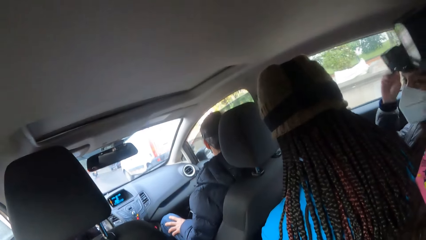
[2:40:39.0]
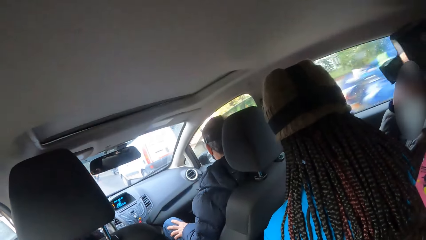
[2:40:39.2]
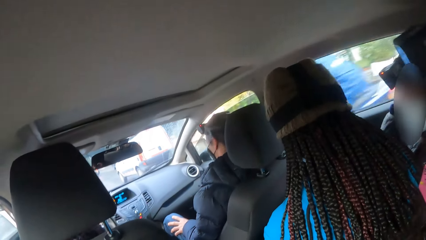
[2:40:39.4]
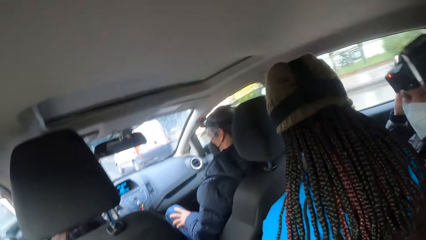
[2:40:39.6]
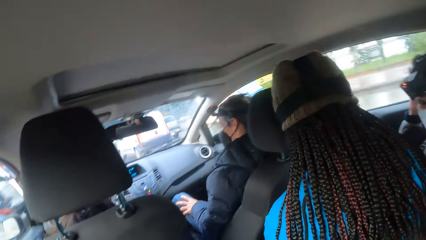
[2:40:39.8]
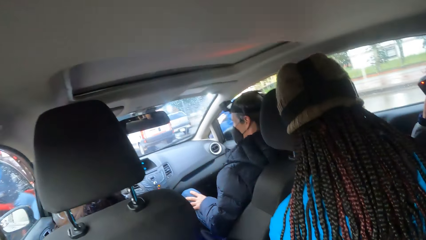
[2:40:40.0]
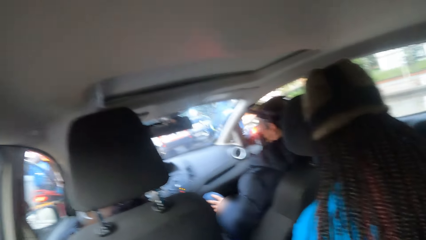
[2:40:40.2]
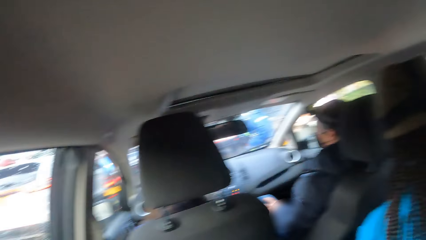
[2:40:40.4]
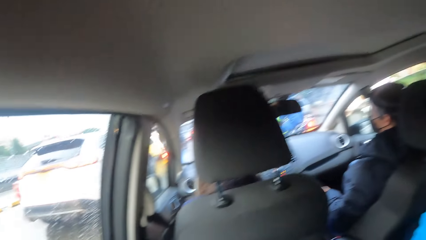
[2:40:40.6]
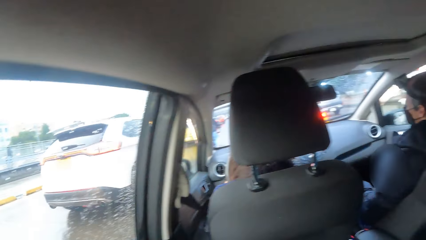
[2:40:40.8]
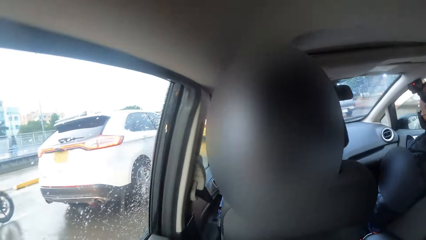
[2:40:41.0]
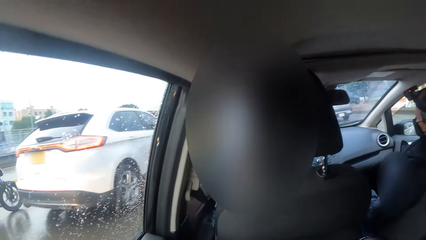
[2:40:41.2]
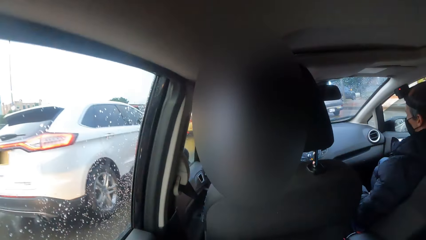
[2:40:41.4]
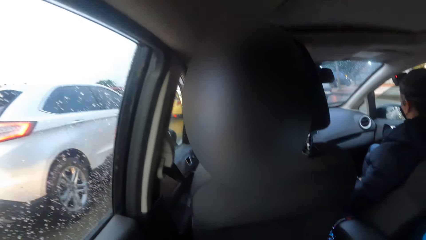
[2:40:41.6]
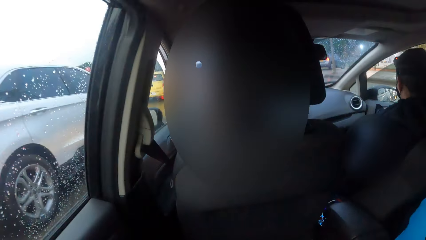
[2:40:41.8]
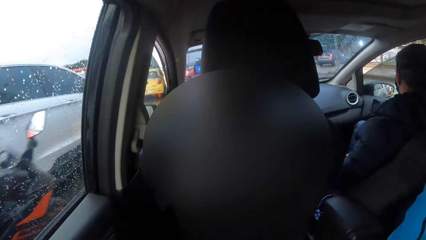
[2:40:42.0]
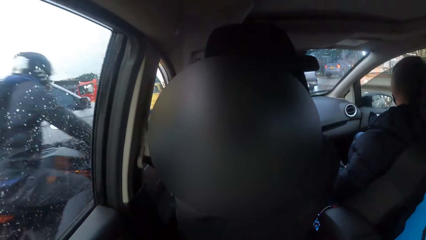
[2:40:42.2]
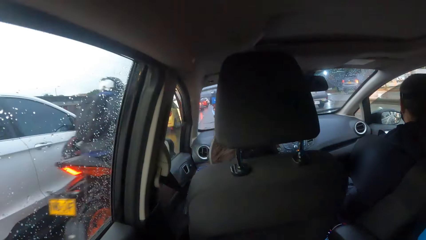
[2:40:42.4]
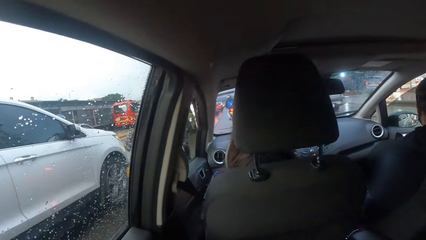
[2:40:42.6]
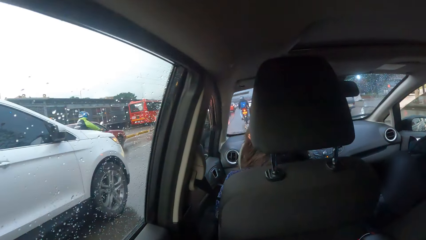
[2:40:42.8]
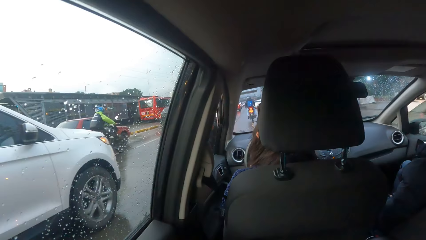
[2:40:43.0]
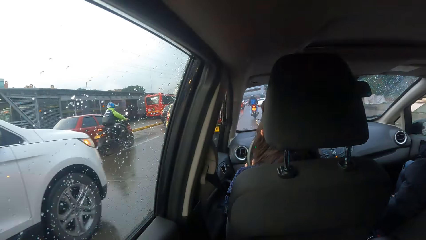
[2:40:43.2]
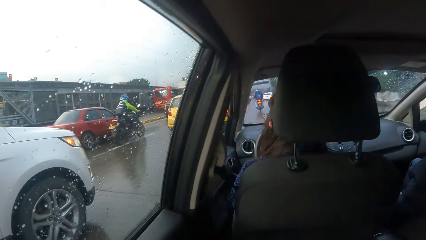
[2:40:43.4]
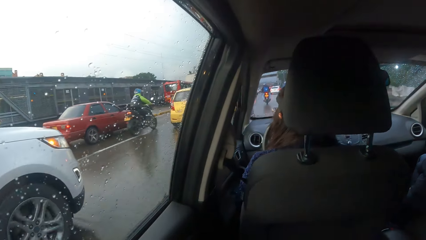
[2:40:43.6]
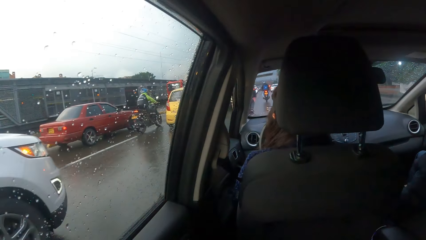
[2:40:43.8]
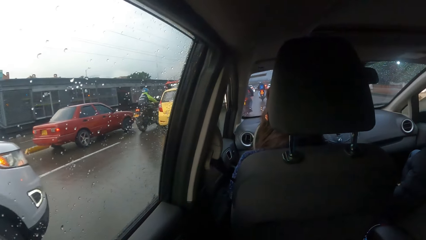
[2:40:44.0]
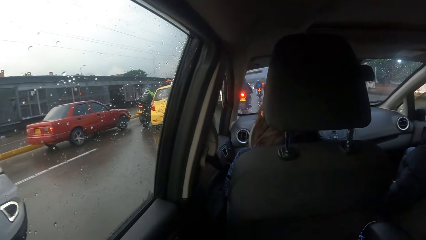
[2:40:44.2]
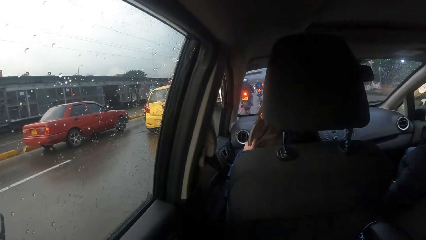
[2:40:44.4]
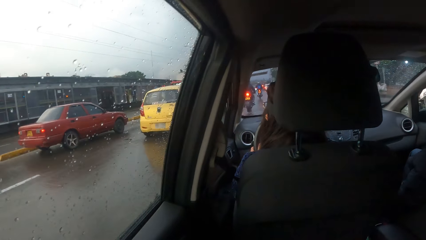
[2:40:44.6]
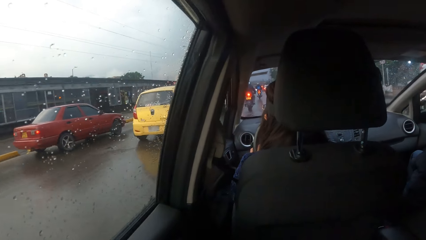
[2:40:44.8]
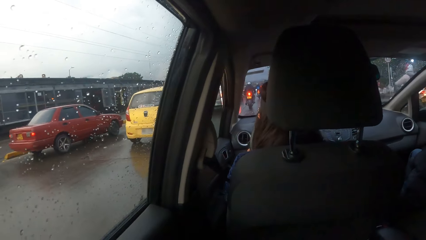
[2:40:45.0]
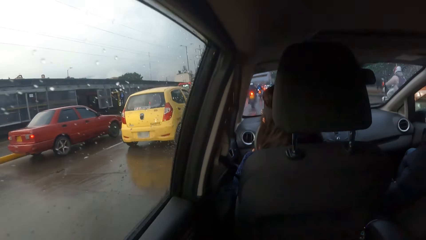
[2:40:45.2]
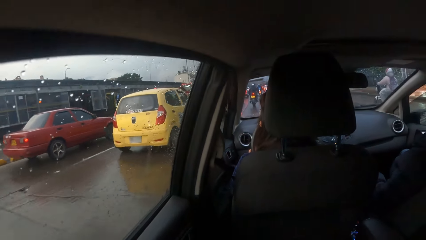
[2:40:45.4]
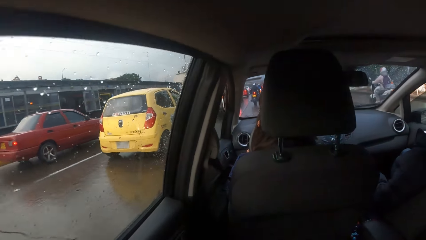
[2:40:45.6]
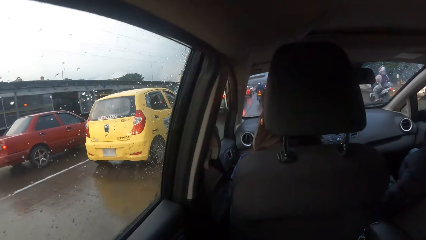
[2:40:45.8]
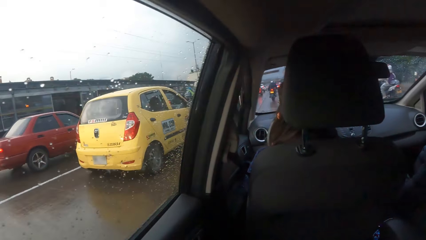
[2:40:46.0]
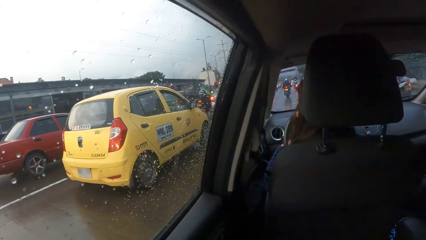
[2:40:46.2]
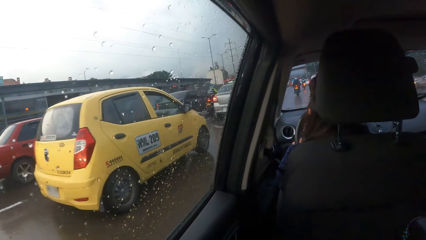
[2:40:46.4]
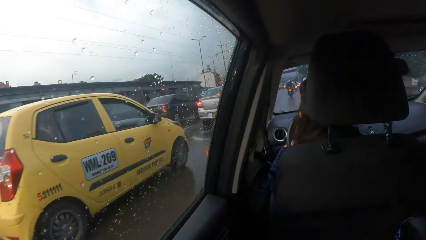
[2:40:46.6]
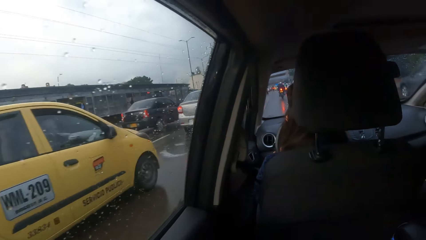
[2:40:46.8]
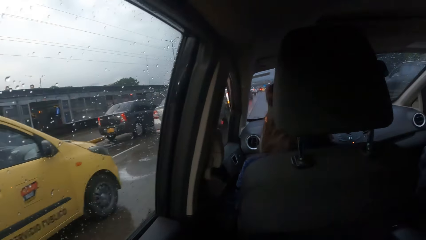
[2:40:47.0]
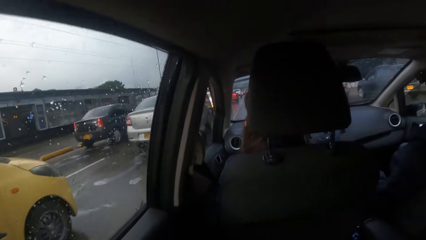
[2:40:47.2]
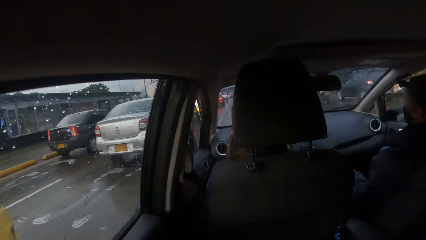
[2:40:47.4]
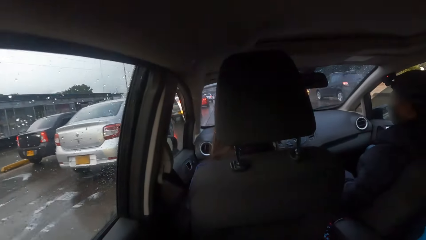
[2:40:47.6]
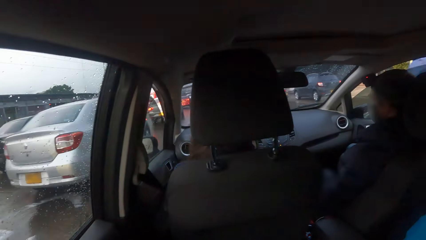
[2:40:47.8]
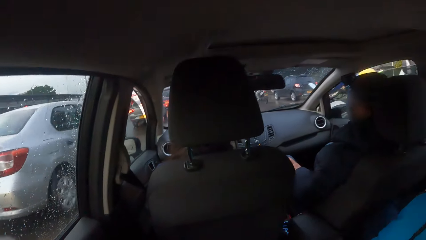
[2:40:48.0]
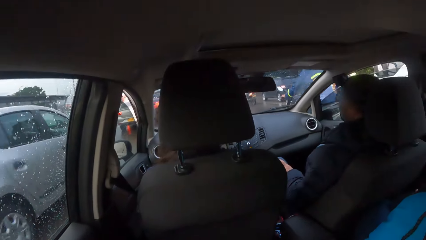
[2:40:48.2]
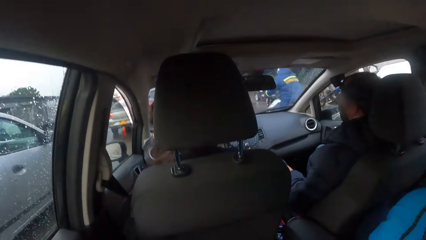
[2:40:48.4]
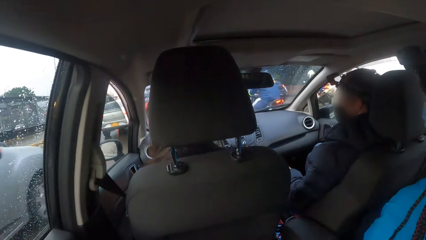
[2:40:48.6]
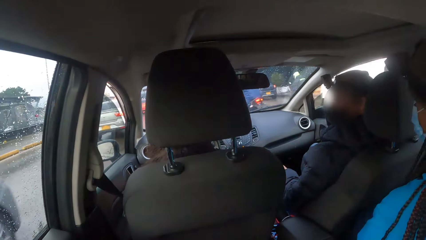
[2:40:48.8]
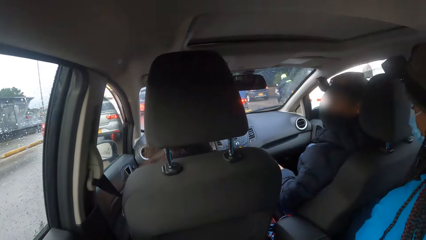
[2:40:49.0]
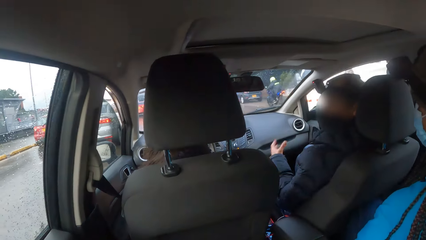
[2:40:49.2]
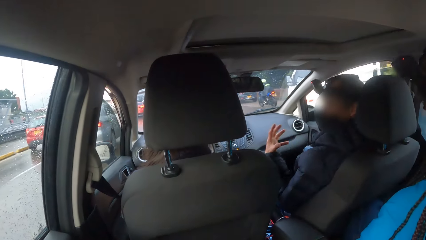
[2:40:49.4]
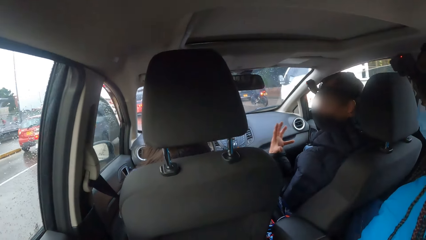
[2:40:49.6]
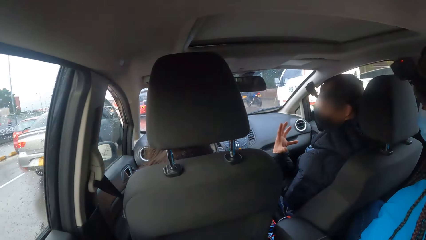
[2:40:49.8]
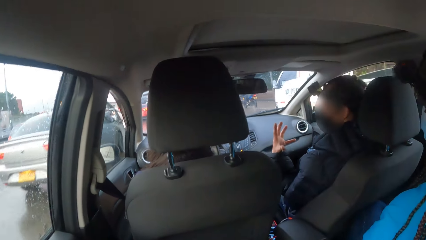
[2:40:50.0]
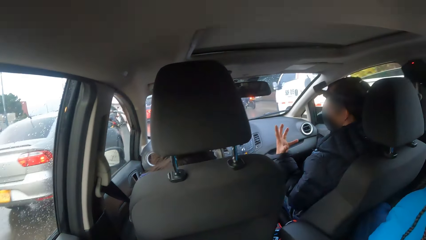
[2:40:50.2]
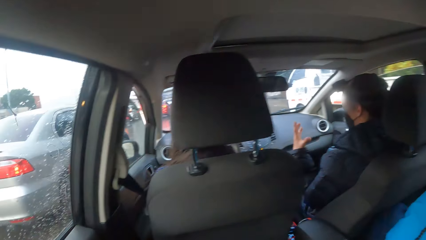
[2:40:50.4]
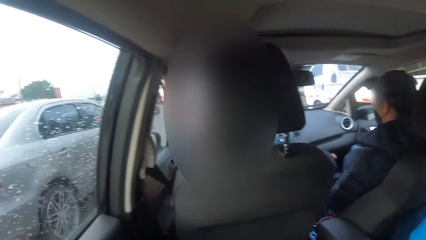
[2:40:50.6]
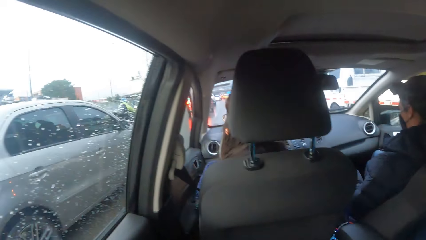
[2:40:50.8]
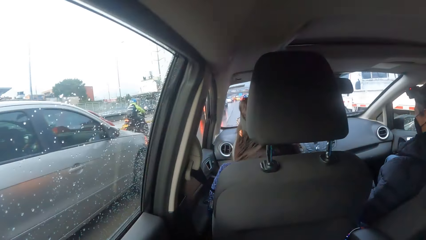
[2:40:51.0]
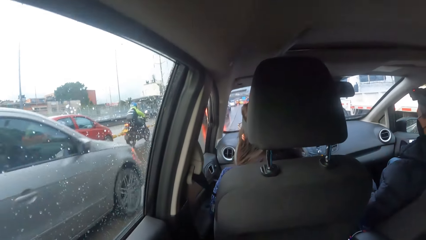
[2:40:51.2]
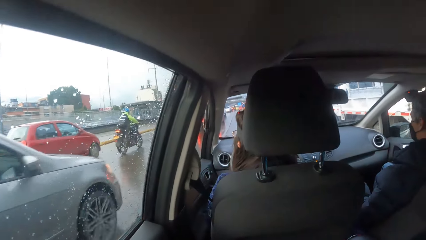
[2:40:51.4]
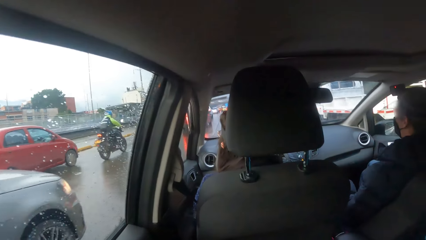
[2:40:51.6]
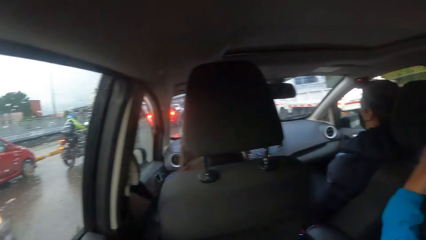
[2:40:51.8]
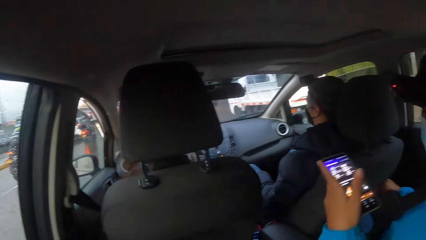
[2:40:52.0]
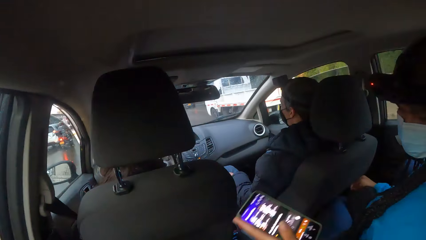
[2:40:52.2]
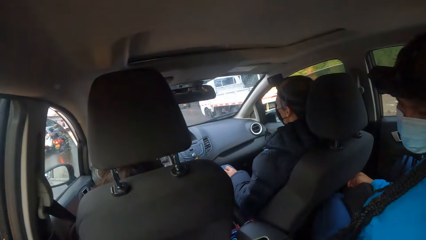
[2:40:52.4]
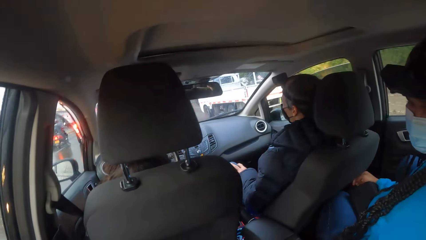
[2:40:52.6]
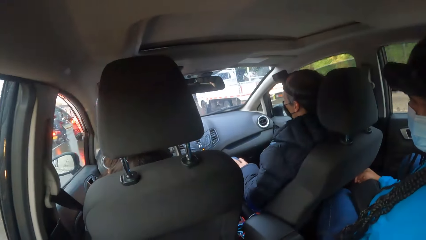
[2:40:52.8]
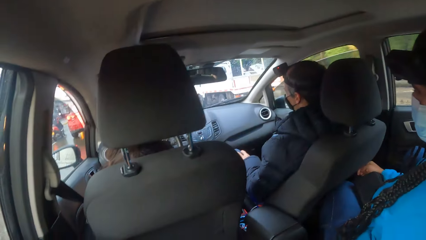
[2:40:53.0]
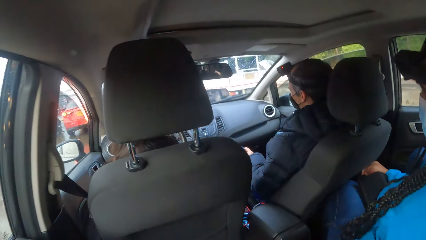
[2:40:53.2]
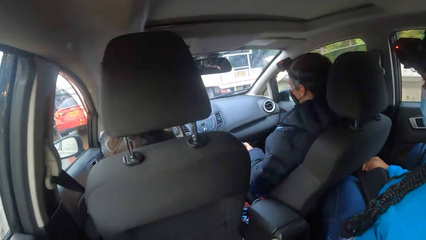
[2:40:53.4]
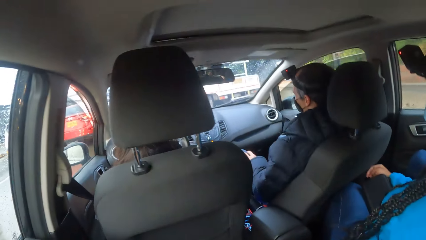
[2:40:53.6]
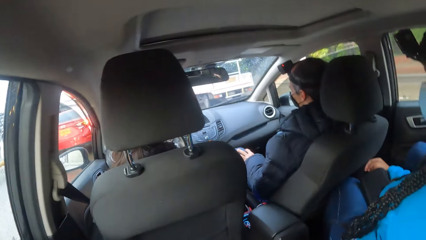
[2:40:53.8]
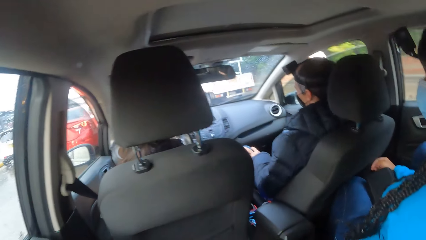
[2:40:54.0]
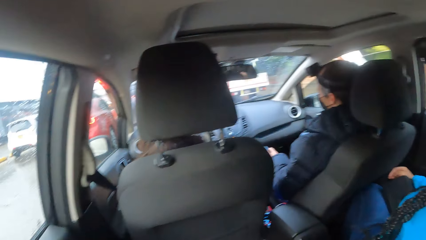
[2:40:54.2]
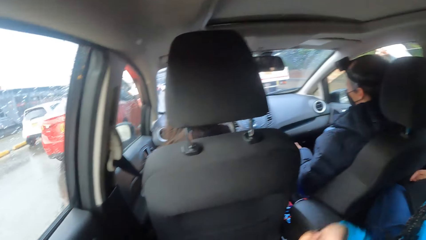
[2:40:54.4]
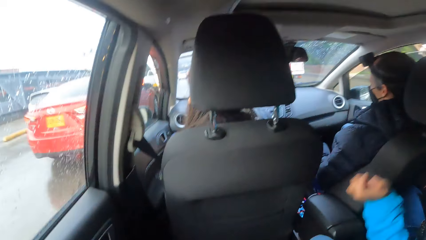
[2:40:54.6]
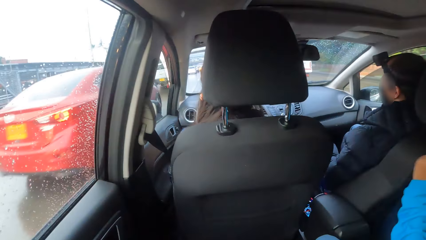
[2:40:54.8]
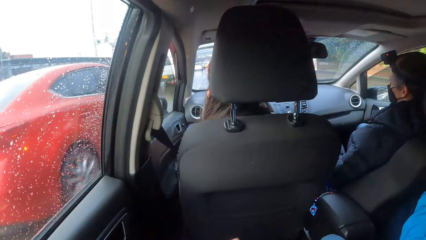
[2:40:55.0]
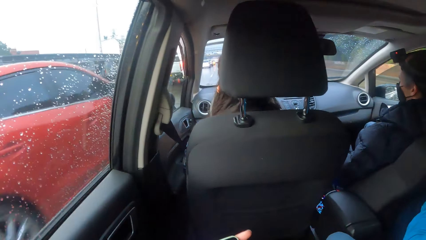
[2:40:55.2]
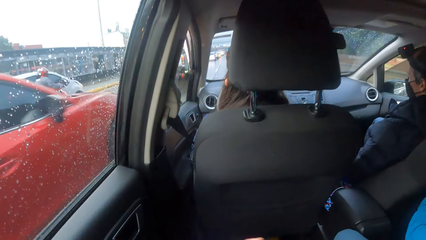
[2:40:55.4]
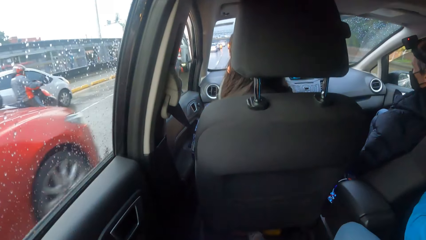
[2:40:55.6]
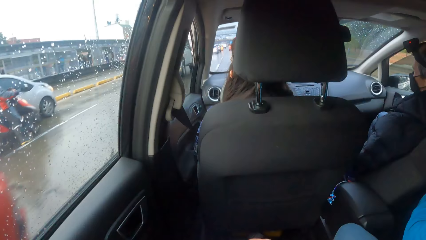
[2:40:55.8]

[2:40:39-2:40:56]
A woman adjusts a camera on her head with both hands. Another woman drives past some cars. A white truck drives past the camera wearer. Another woman passes a phone to the camera wearer with her left hand.
